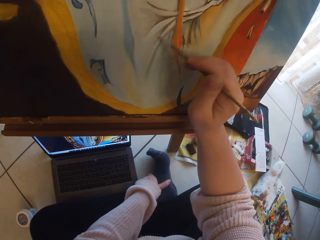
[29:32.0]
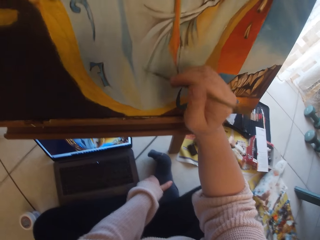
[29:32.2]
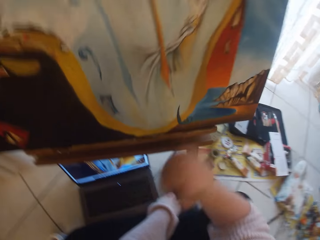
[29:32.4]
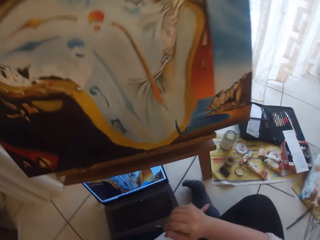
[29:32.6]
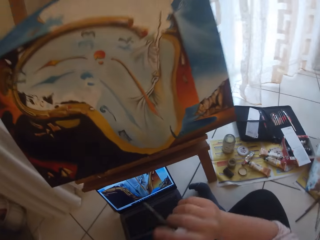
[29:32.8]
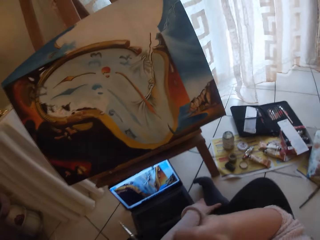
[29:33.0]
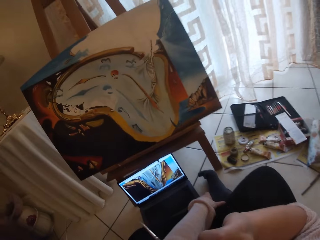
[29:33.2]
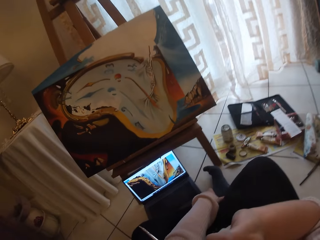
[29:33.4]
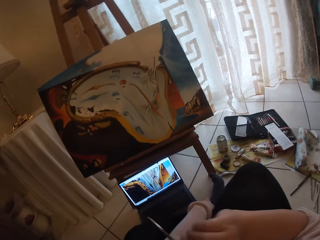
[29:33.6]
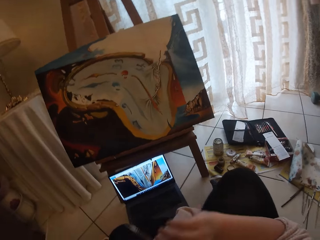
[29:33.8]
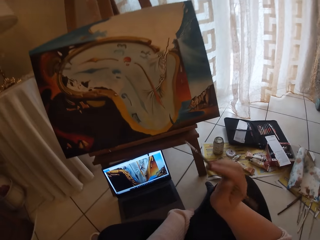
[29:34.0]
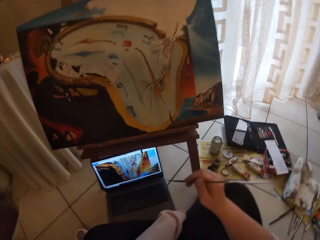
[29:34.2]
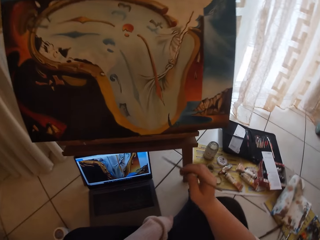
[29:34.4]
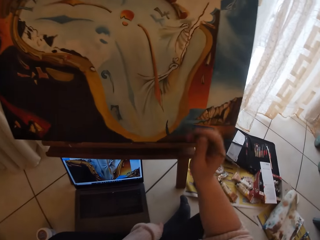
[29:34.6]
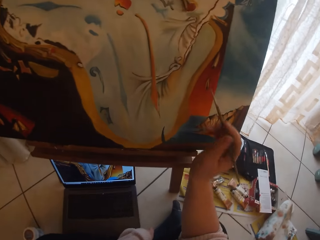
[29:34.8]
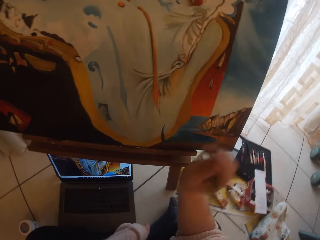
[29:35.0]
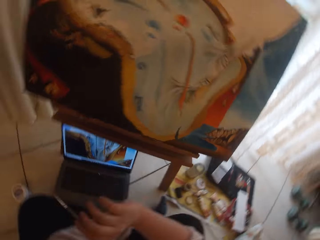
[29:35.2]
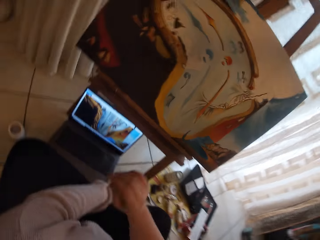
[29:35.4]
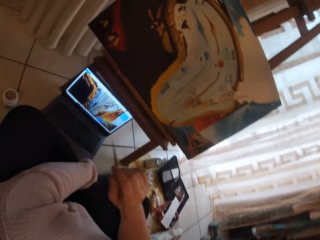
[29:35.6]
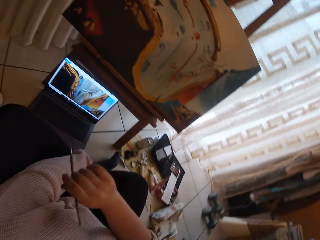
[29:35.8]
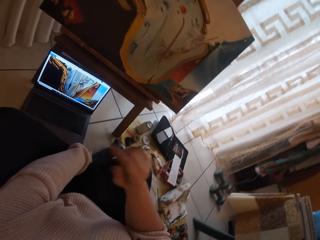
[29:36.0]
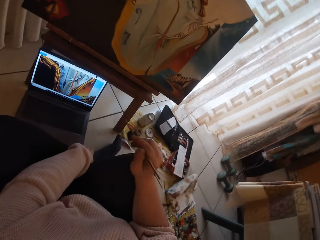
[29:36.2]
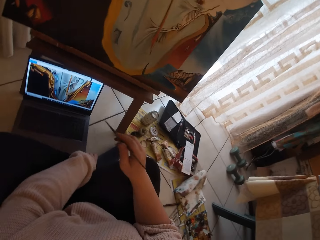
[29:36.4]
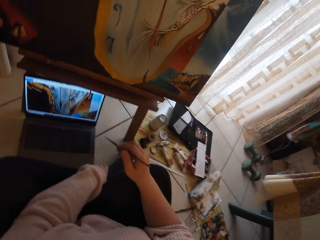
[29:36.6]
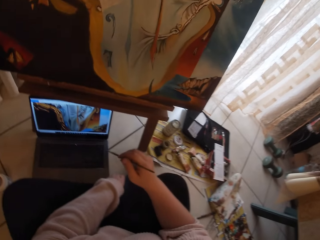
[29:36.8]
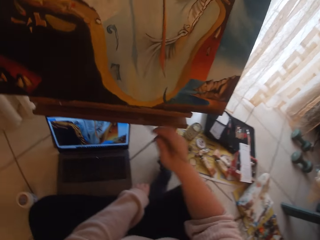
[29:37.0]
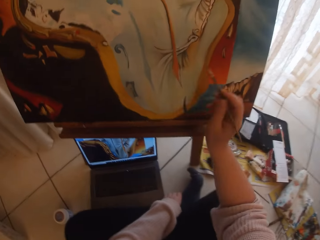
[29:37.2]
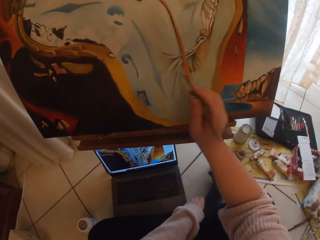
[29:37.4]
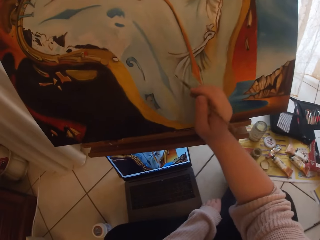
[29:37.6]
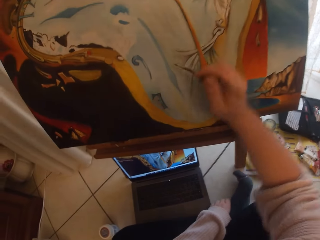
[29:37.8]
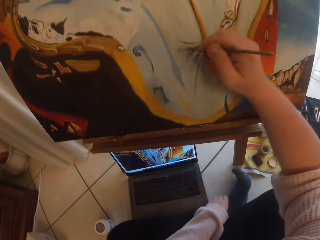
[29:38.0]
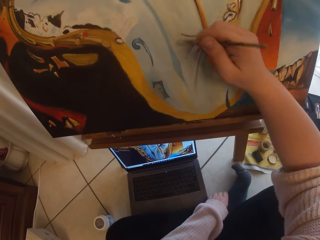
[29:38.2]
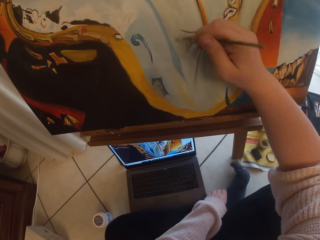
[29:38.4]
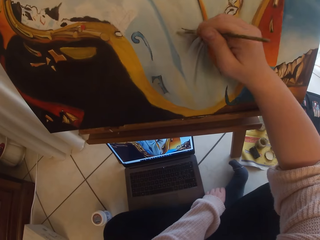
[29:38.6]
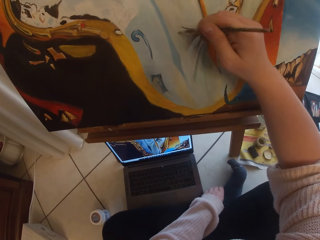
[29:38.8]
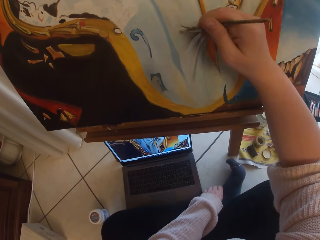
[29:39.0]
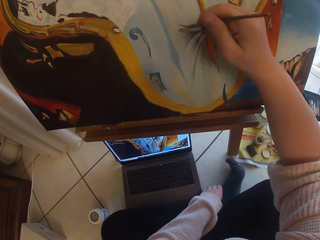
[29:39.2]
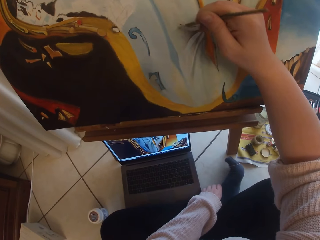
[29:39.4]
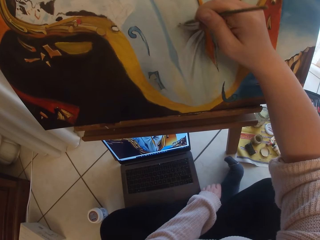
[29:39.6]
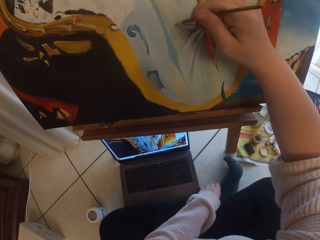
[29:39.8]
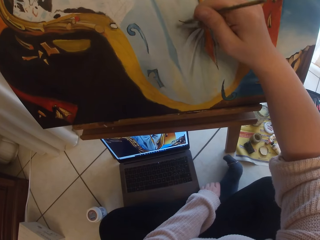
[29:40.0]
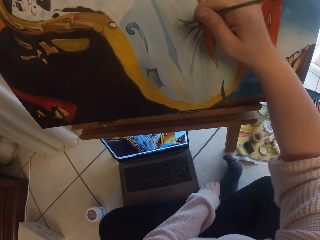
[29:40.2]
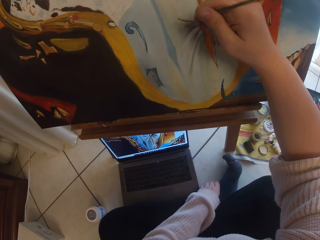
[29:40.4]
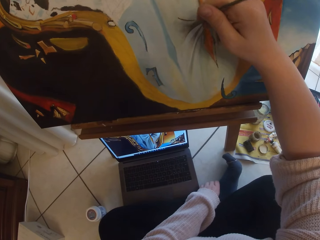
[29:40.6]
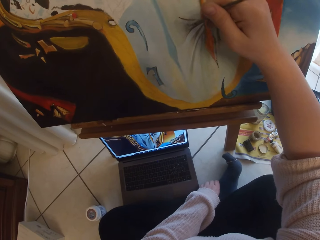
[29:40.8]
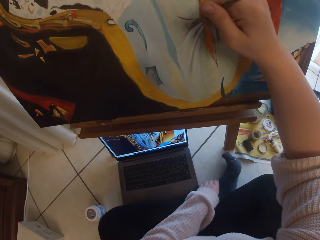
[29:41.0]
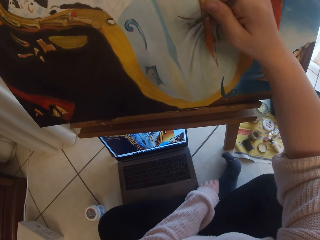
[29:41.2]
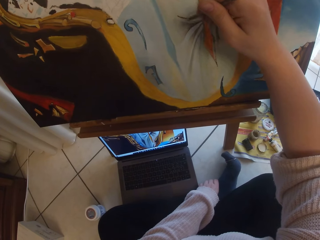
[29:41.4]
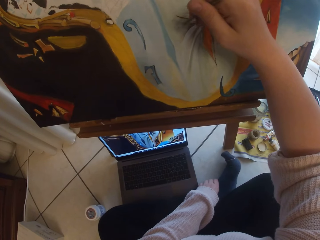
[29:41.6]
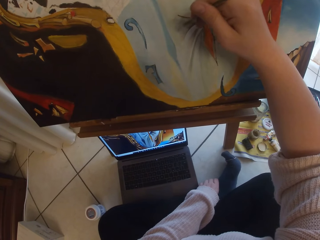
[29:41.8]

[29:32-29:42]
The camera wearer removes the brush from the painting. She makes gestures in the air with the paintbrush in her right hand. She paints a painting. She removes the brush from the painting. She moves her hands. She paints the image from the laptop on the ground on the canvas with the paintbrush in her right hand.

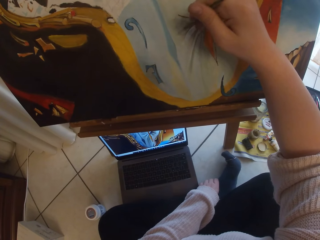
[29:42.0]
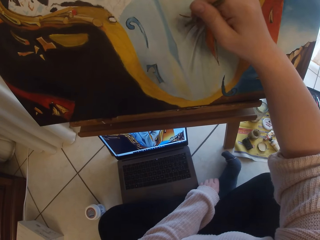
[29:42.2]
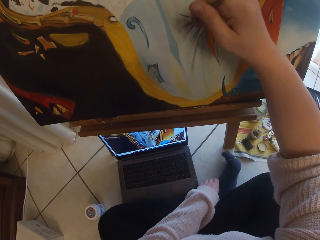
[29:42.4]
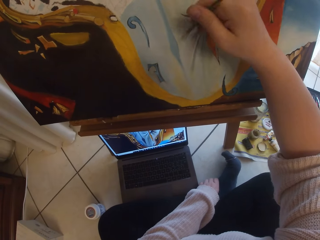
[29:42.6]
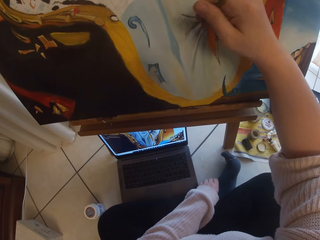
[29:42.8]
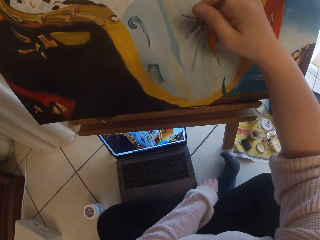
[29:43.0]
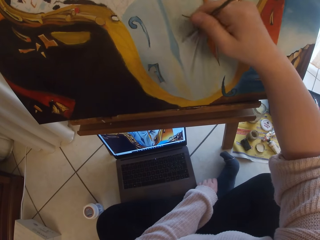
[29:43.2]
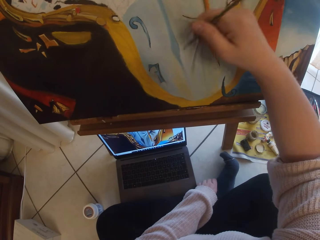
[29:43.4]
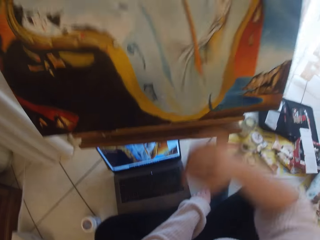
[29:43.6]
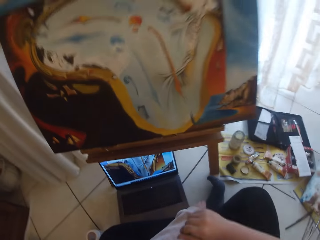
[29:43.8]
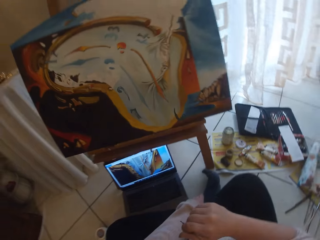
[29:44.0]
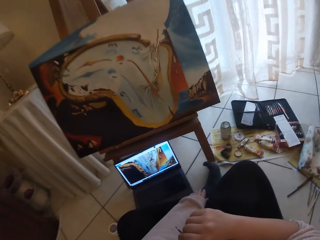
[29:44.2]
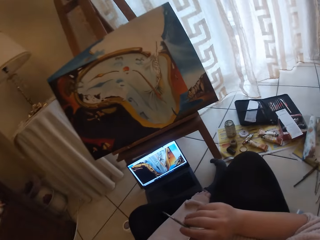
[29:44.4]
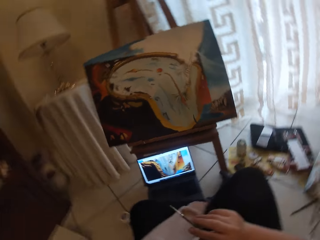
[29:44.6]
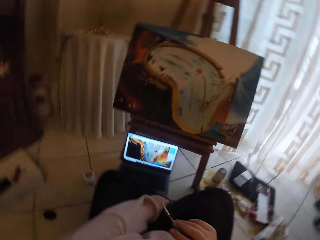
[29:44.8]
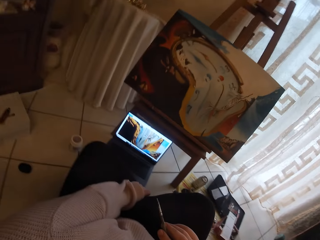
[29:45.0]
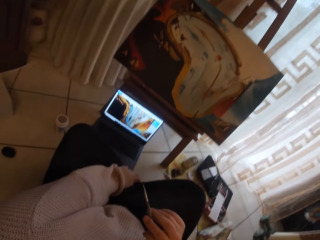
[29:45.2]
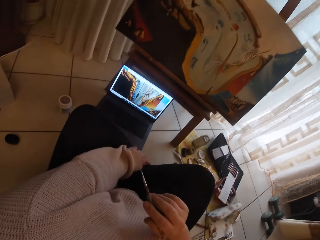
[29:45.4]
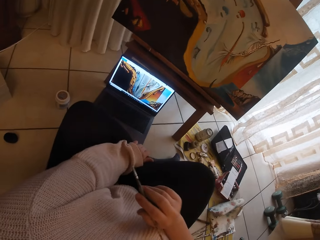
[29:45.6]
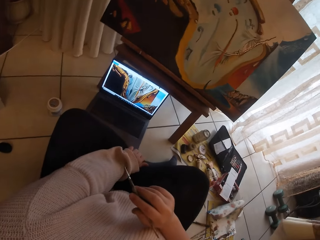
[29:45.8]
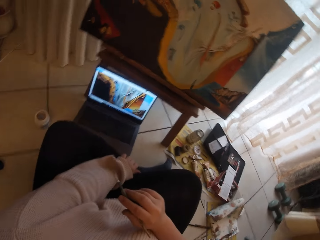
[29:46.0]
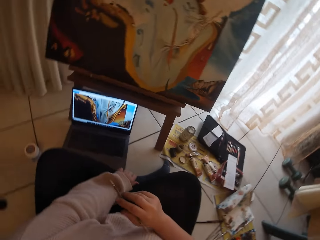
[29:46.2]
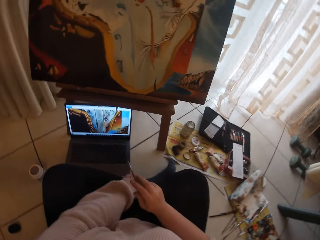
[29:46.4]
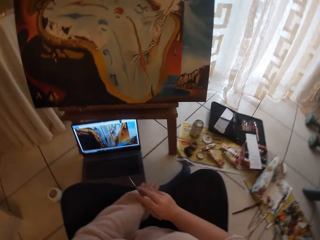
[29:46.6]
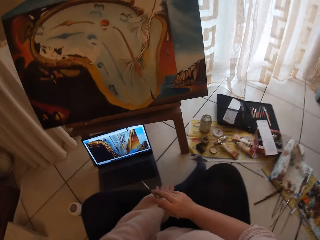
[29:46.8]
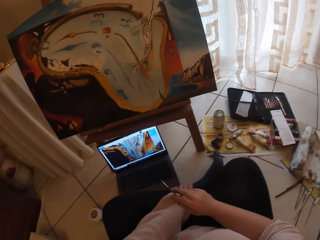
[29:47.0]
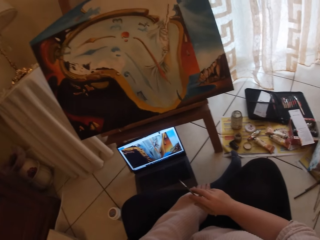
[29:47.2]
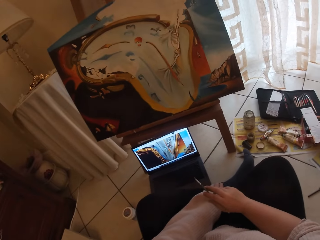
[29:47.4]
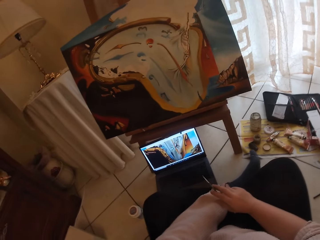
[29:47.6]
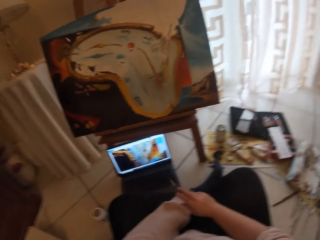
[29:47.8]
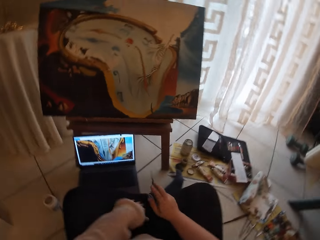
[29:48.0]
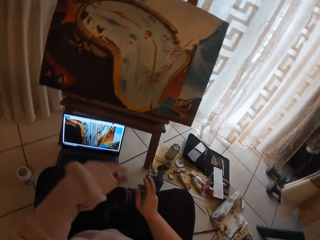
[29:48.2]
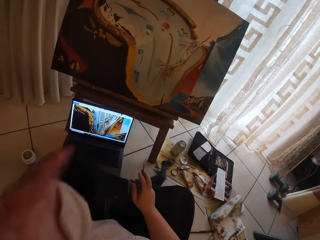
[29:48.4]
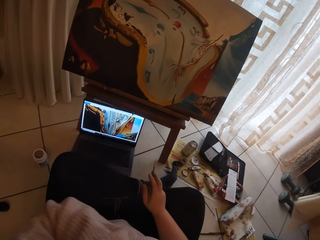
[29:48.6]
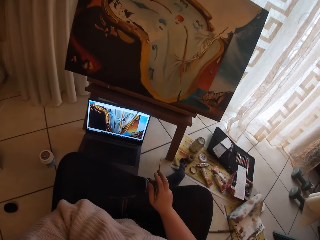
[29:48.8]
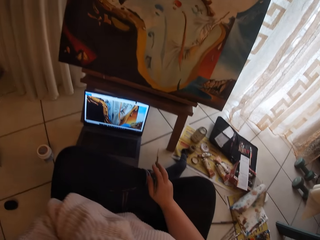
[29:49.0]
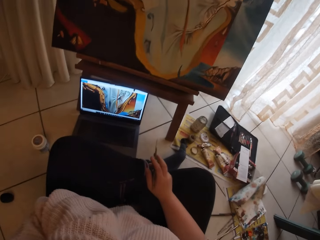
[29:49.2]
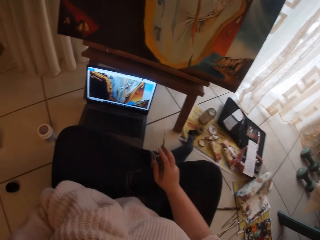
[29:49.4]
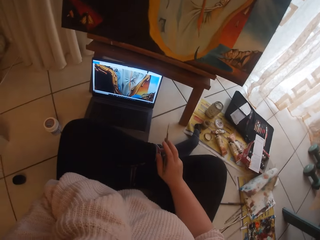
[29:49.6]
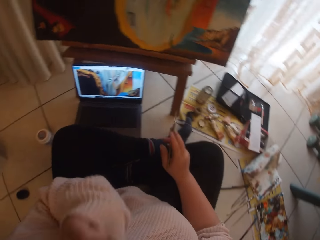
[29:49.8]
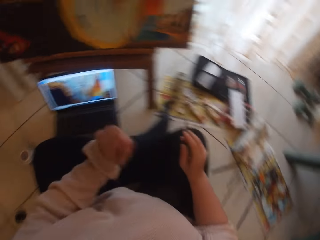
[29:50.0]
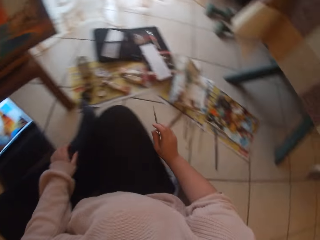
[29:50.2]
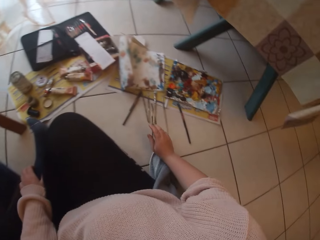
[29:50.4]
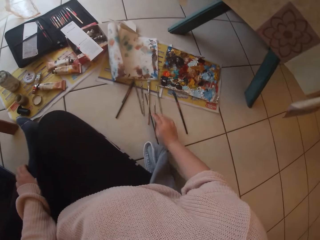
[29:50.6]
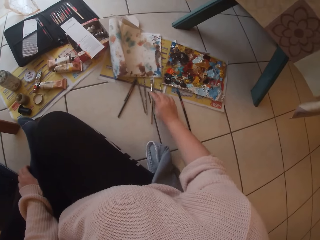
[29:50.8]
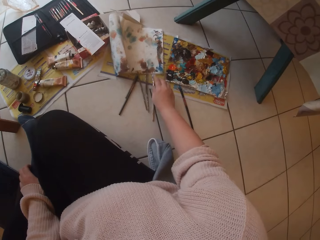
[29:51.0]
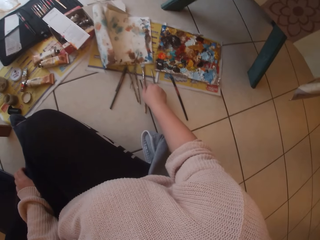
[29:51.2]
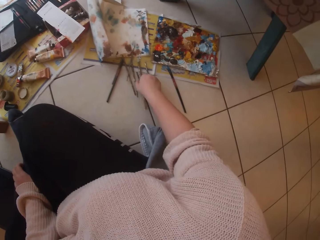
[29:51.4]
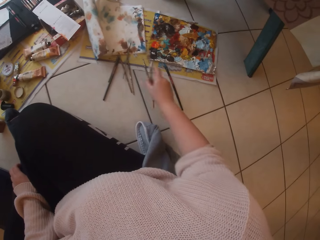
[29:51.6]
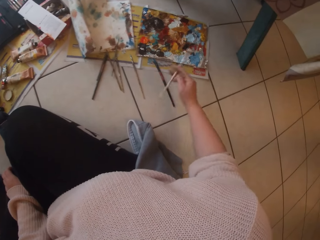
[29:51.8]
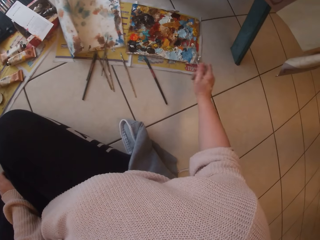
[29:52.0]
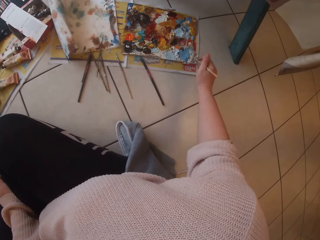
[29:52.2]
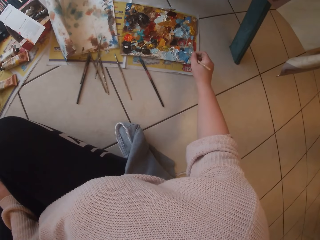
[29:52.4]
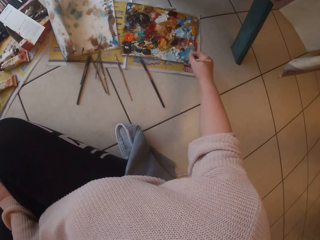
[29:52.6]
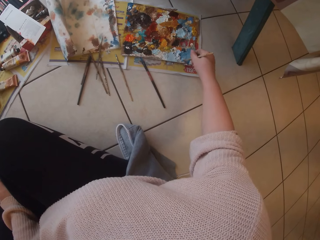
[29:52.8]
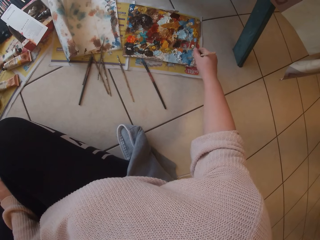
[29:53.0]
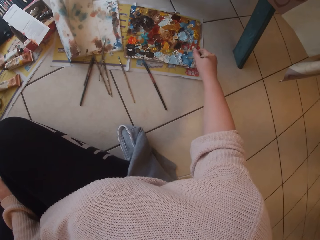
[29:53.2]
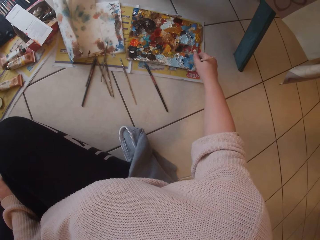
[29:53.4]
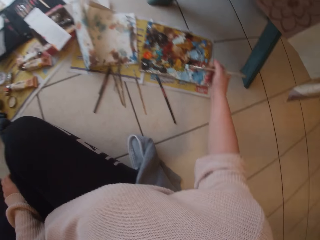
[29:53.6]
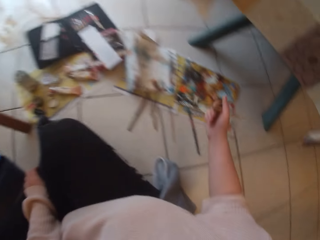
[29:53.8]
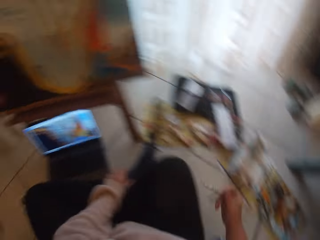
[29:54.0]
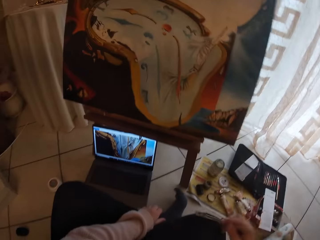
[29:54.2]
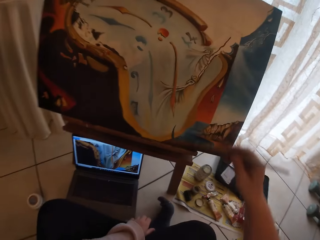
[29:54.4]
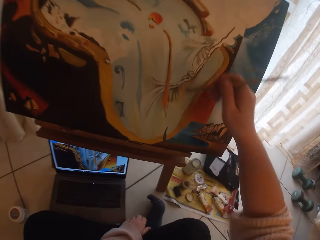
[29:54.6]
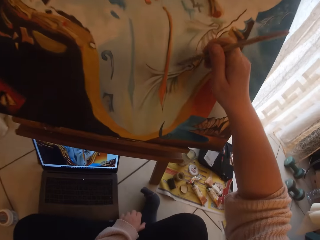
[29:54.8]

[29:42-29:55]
The camera wearer removes the brush from the painting. She touches her face or the camera with her left hand. She lowers her hand. She drops the paintbrush in her right hand on the ground. She picks up a paintbrush from the ground with her right hand. She scoops paint from a palette on the ground with the paintbrush in her right hand.
